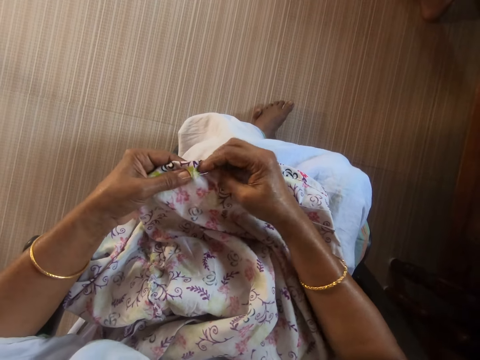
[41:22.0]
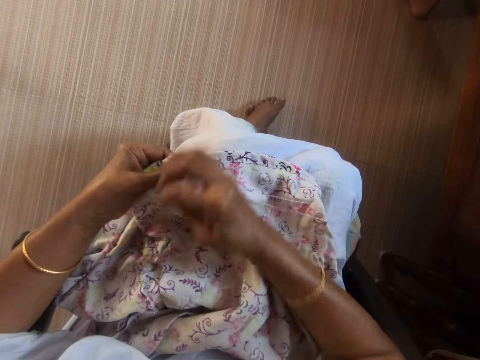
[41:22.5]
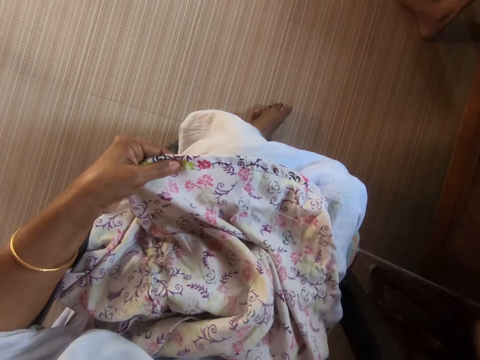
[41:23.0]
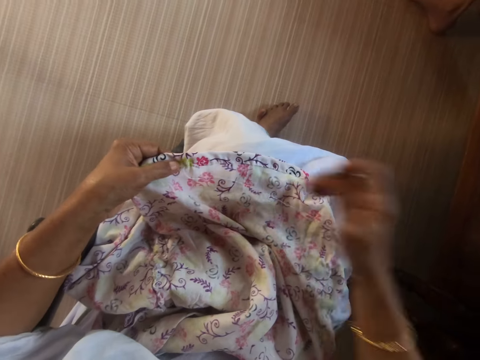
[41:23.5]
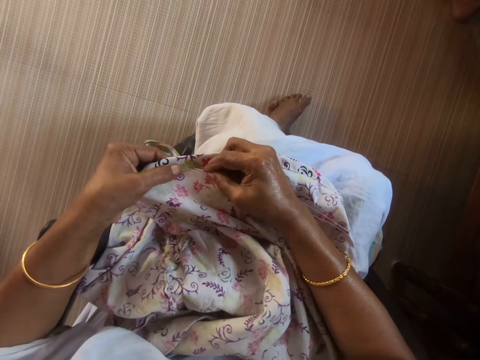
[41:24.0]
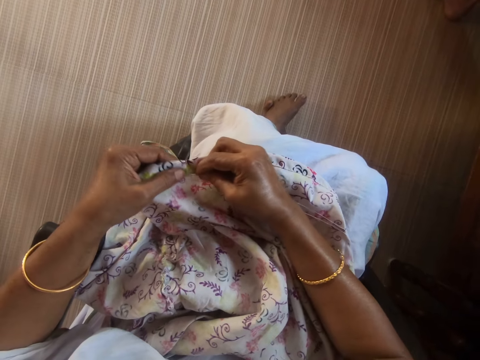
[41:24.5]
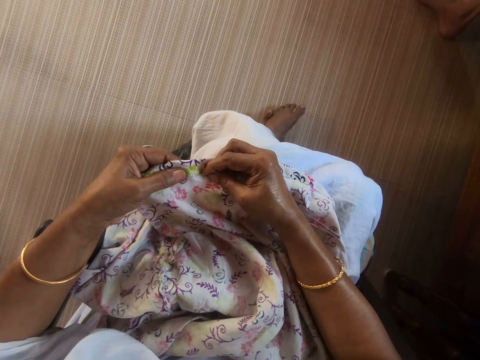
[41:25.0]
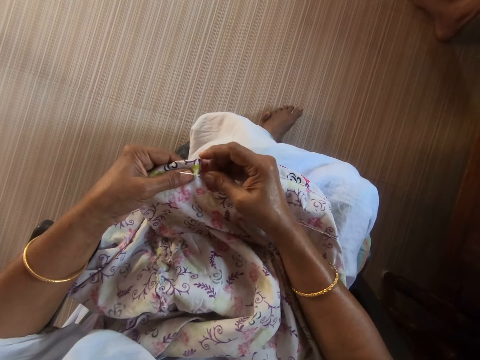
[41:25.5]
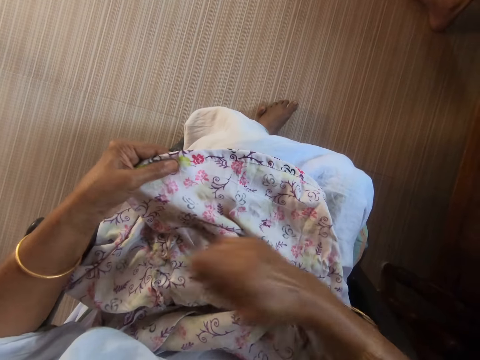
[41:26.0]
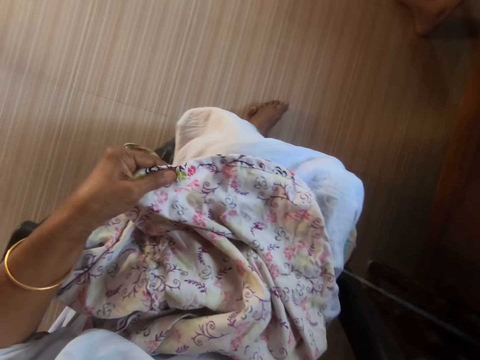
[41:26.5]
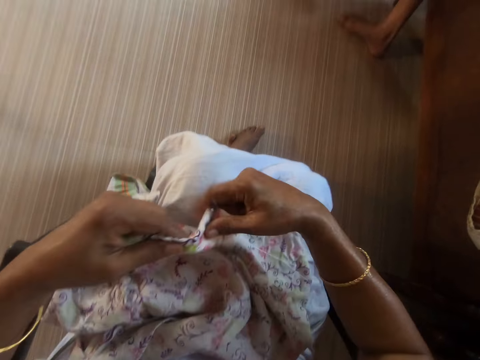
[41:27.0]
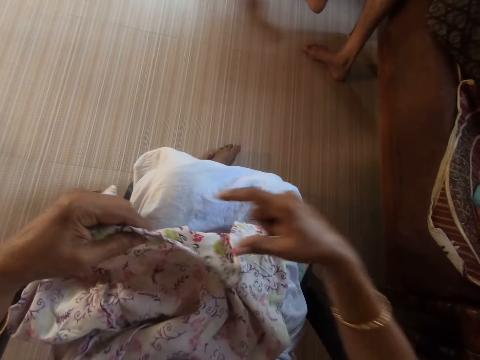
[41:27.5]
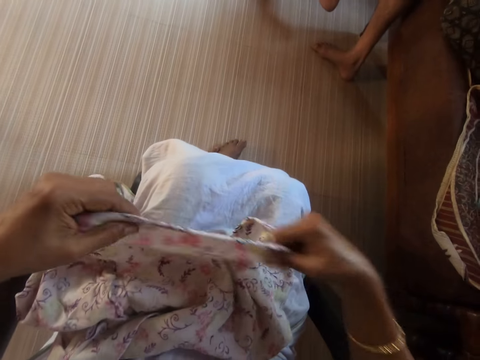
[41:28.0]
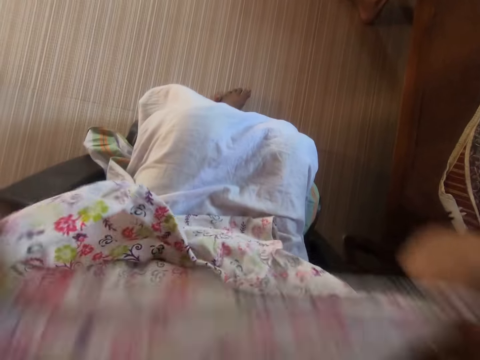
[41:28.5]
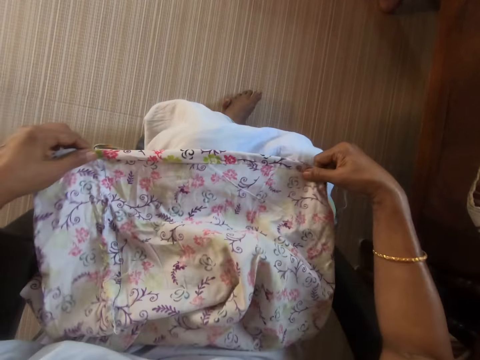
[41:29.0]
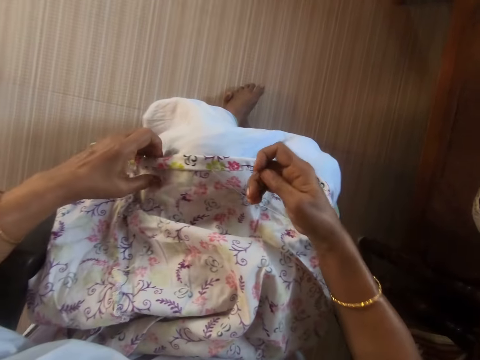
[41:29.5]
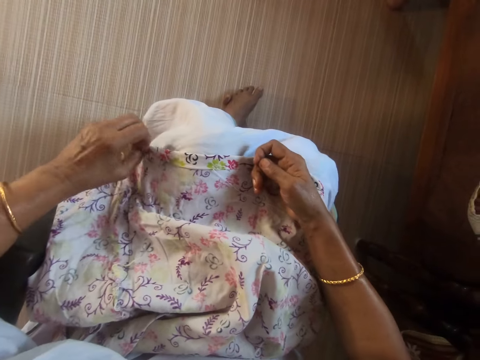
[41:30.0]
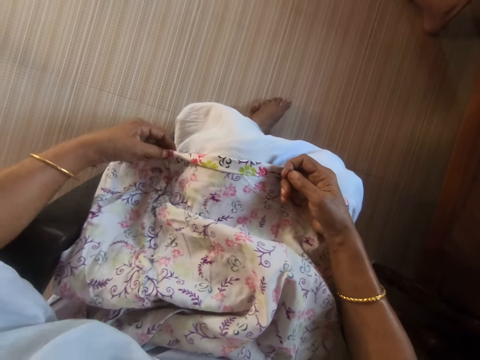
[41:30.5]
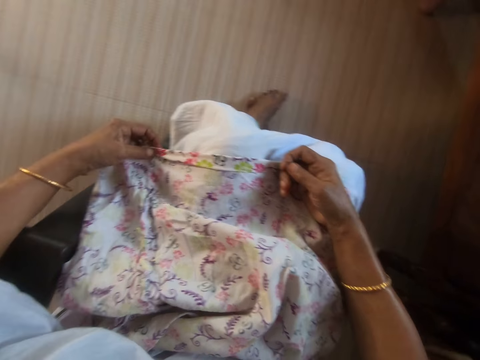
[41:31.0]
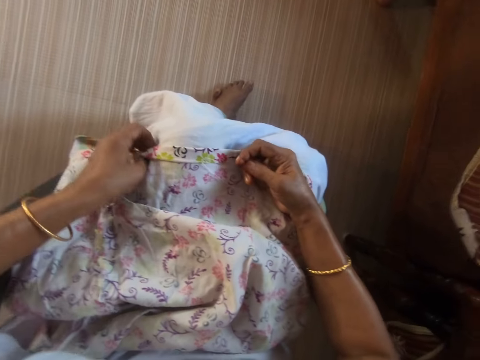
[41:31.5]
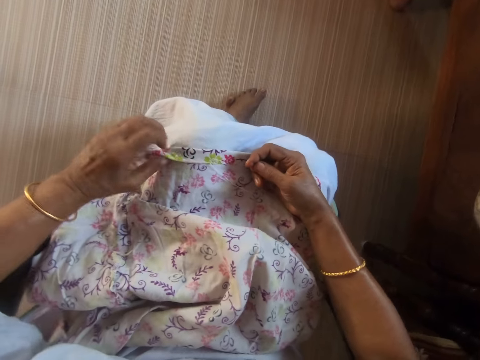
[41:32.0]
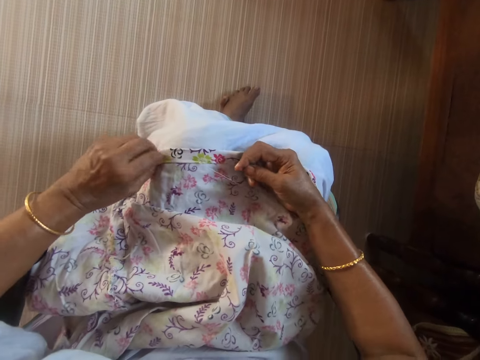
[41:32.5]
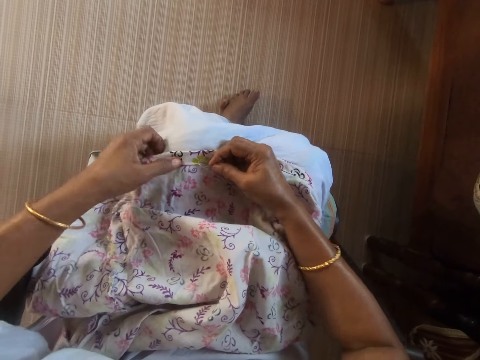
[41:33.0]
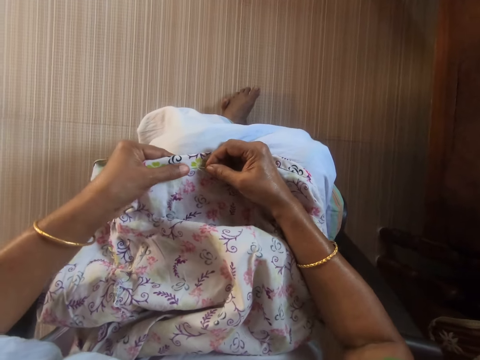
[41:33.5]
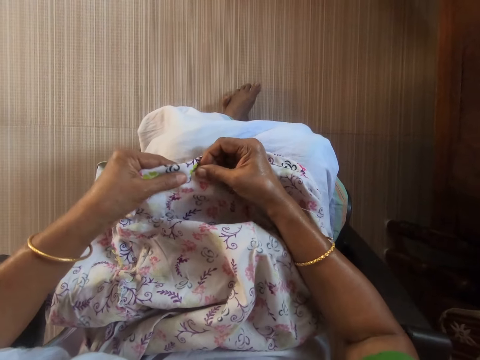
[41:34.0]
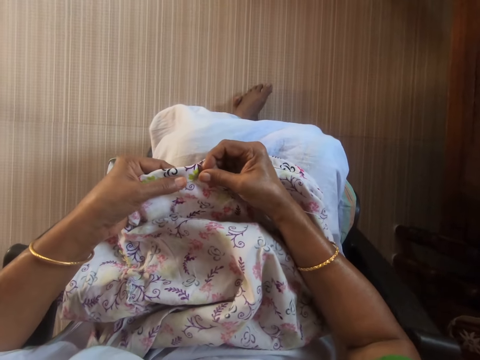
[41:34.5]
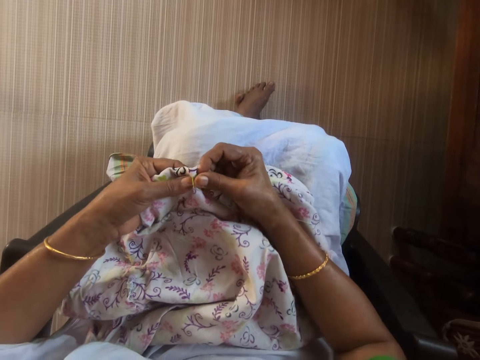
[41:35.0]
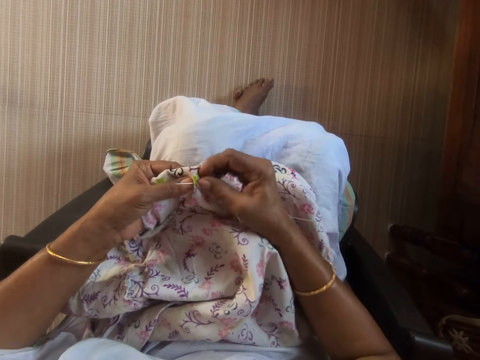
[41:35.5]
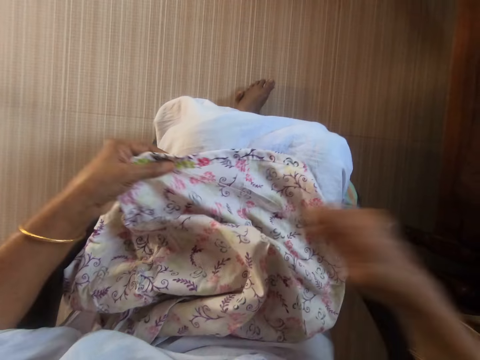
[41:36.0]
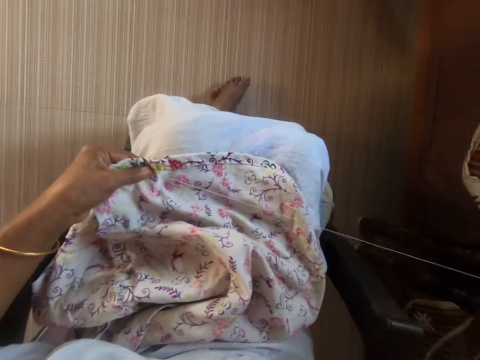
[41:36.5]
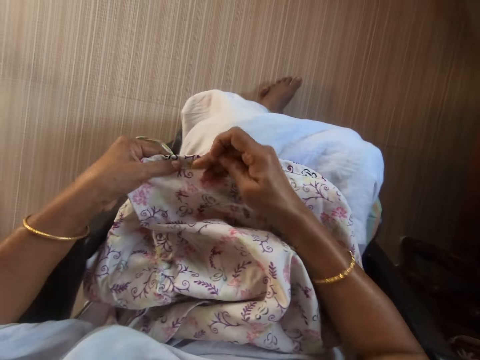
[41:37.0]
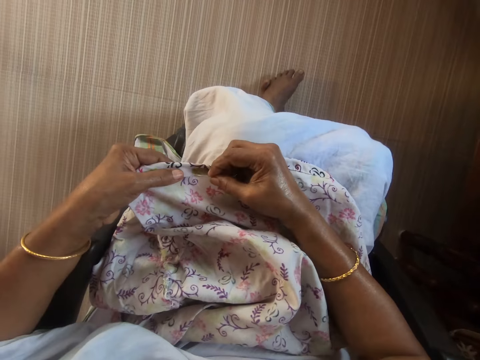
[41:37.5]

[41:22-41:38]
The camera wearer stretches the cloth with both hands. She rests the cloth on her lap with both hands. She adjusts the cloth with her left hand. She sews the cloth in her left hand with the threaded needle in her right hand.

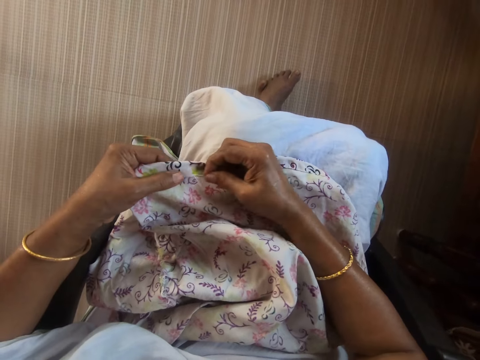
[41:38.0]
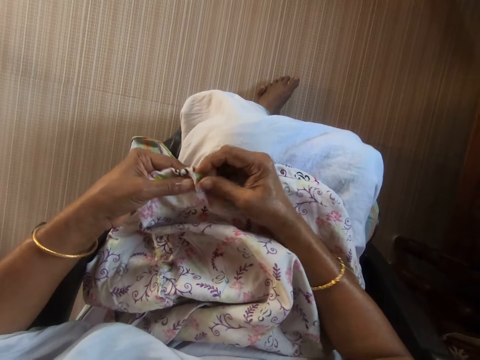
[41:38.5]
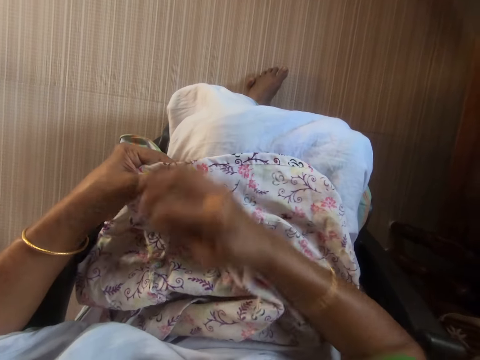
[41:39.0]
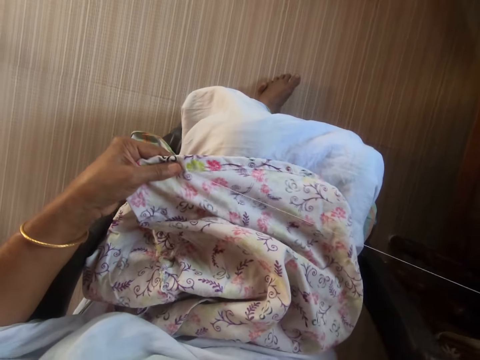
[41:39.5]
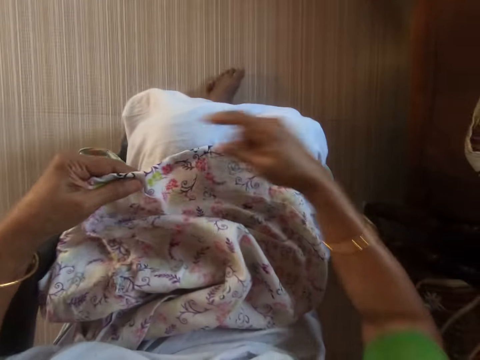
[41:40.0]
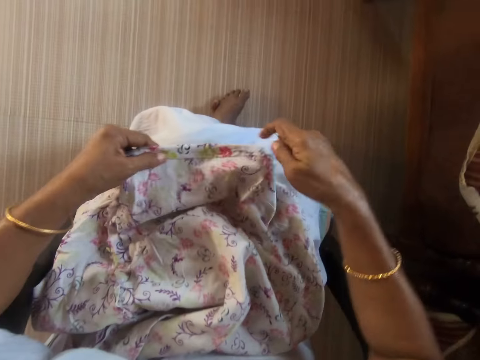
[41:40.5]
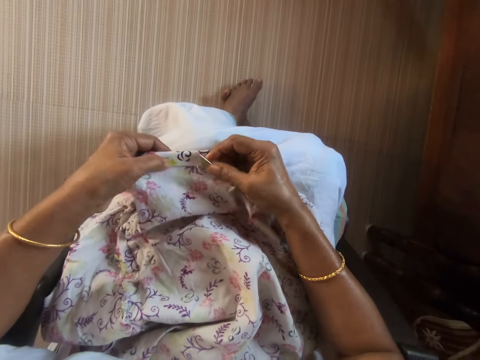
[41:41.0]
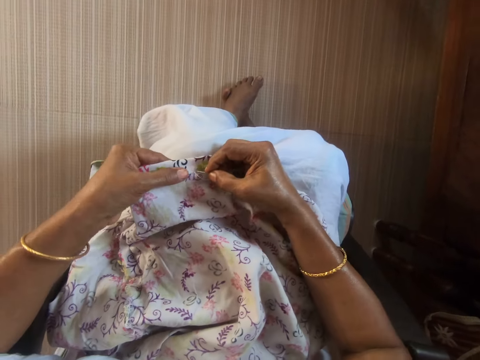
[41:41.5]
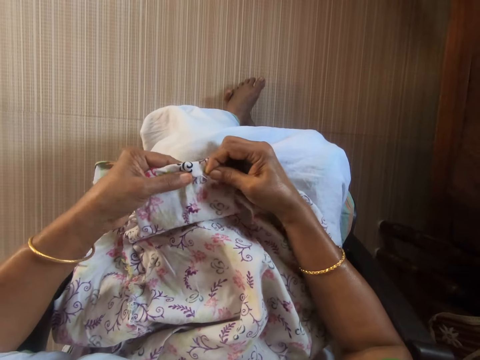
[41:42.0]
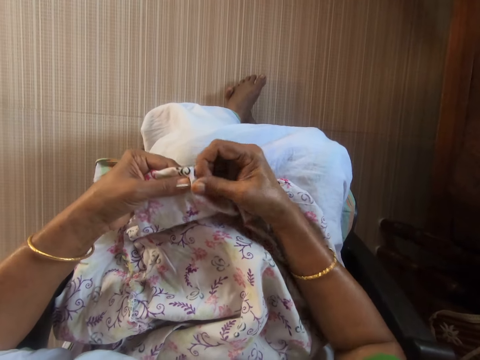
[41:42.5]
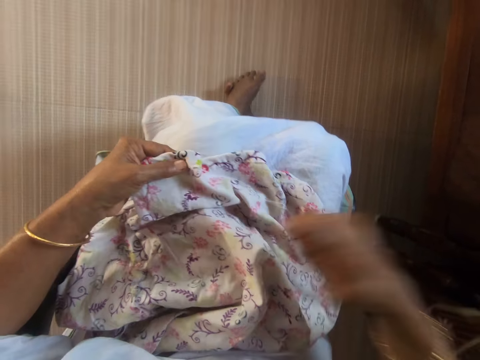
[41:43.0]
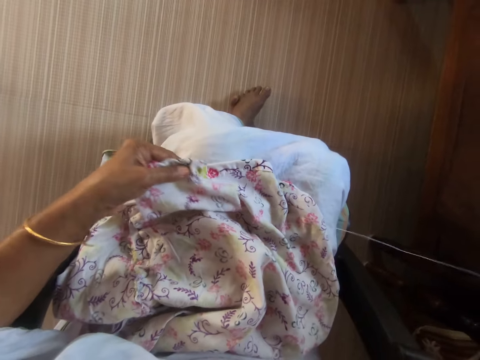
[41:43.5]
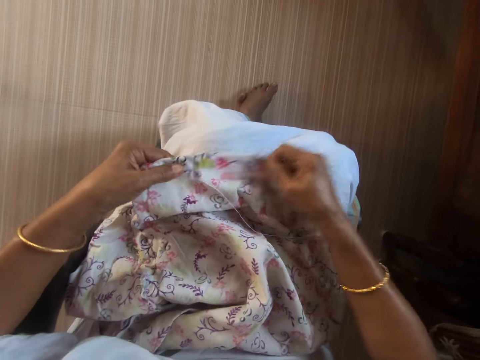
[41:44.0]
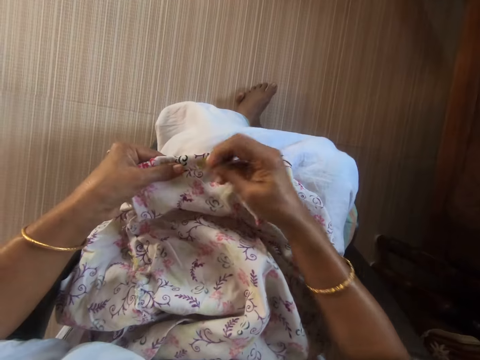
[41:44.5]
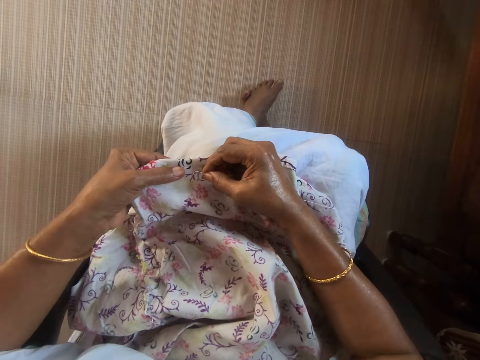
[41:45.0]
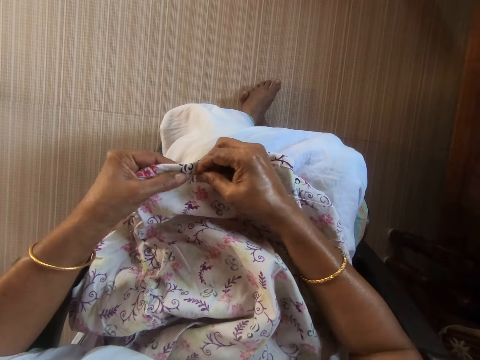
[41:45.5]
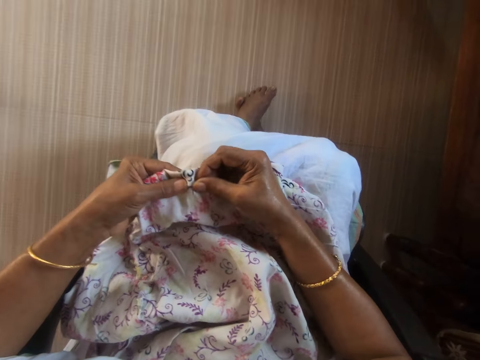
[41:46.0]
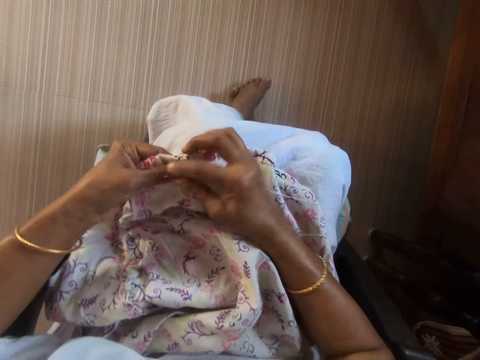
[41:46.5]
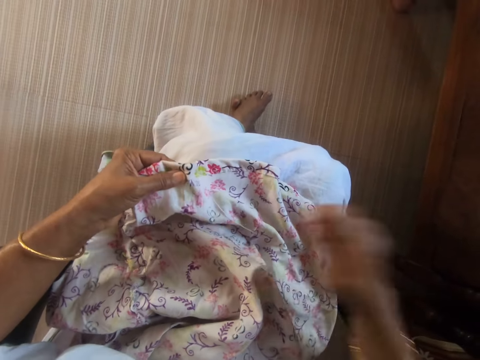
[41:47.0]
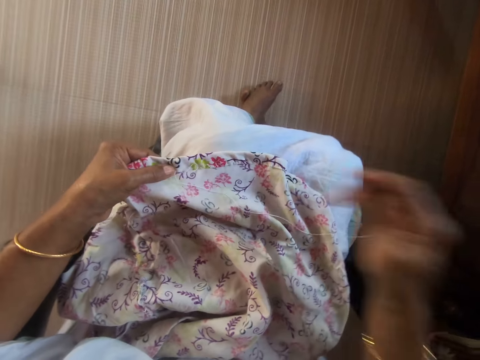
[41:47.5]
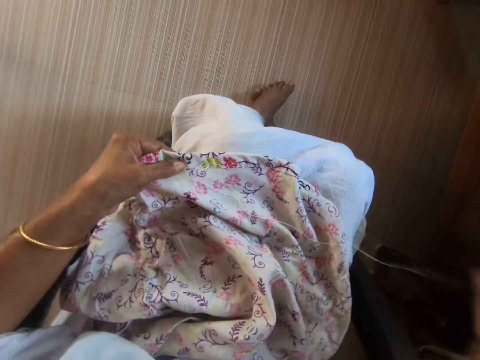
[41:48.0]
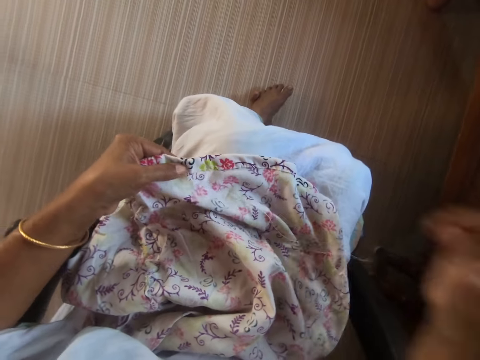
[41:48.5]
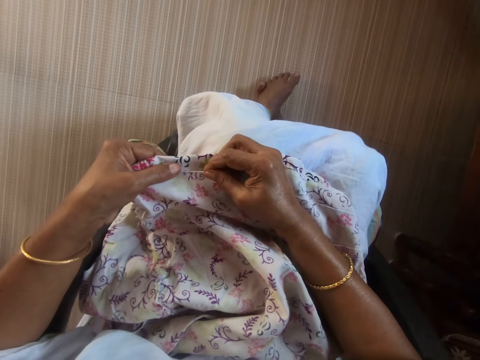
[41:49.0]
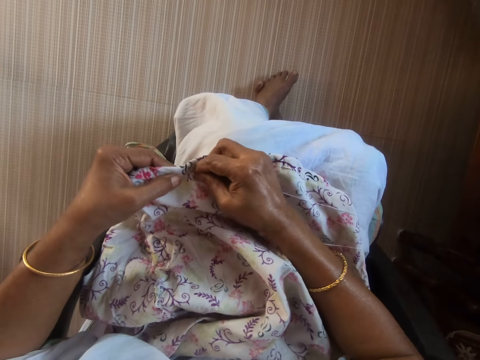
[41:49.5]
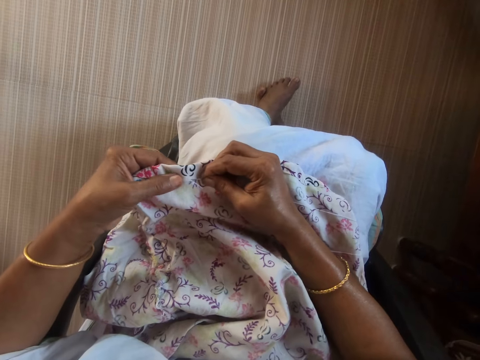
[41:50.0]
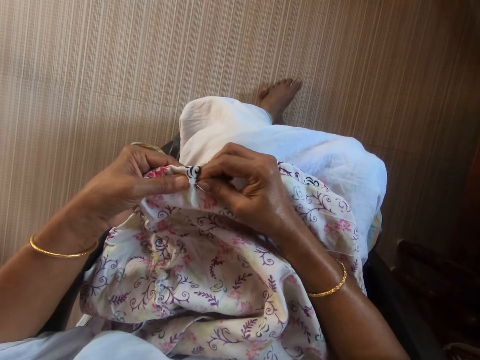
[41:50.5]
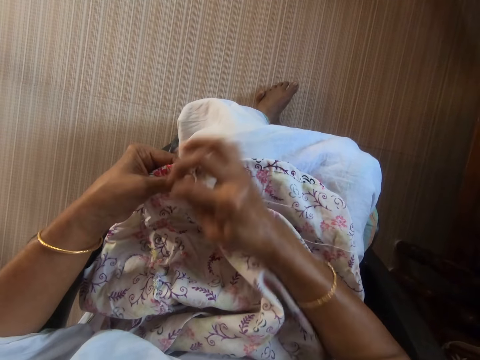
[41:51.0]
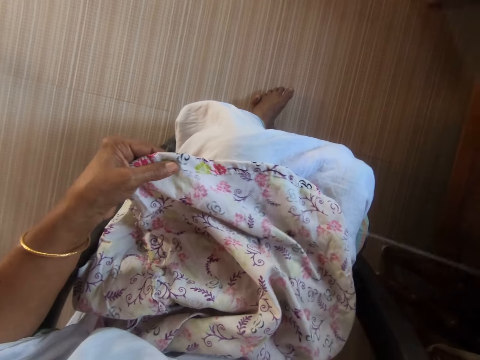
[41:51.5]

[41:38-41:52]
The camera wearer adjusts the fabric or cloth. She stretches the cloth with both hands. She sews the cloth in her left hand with the threaded needle in her right hand. She stretches the cloth with both hands. She sews the cloth in her left hand with the threaded needle in her right hand.
